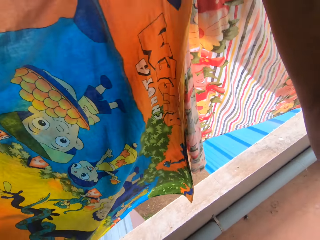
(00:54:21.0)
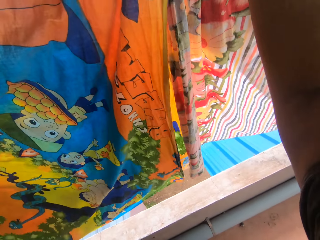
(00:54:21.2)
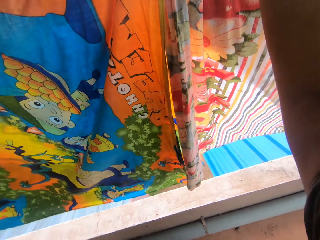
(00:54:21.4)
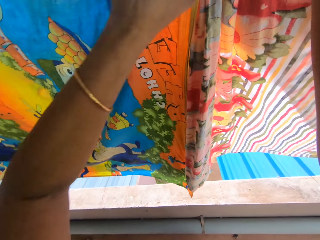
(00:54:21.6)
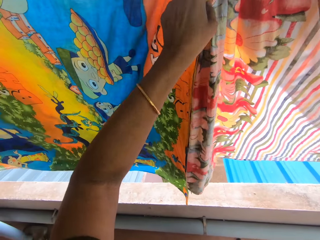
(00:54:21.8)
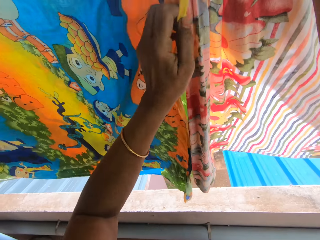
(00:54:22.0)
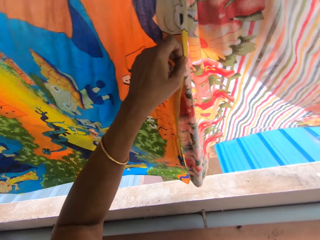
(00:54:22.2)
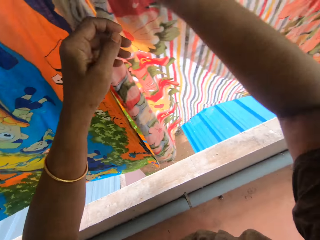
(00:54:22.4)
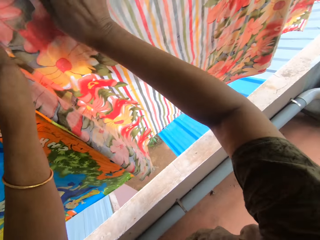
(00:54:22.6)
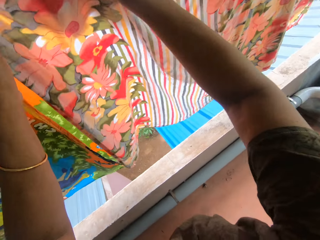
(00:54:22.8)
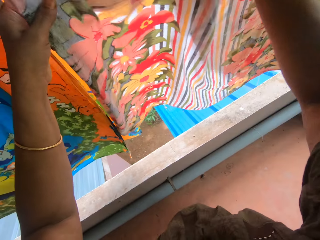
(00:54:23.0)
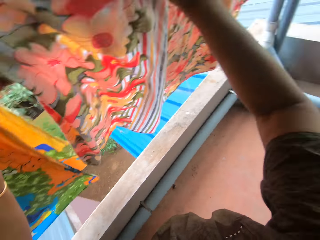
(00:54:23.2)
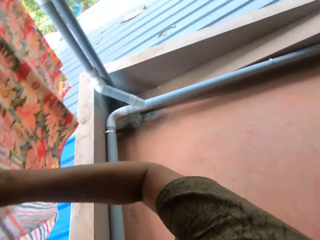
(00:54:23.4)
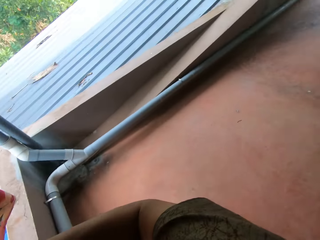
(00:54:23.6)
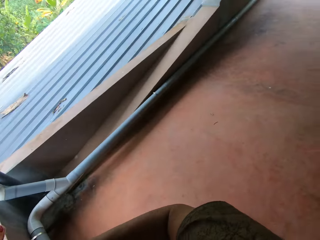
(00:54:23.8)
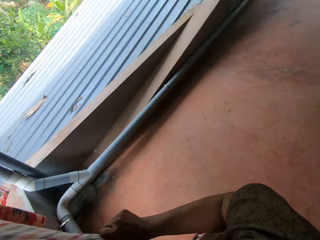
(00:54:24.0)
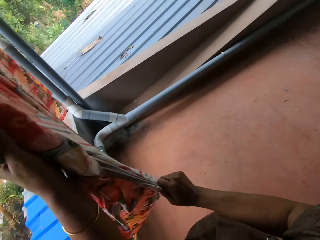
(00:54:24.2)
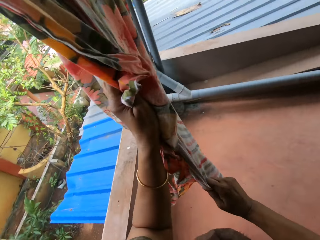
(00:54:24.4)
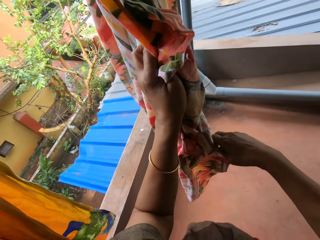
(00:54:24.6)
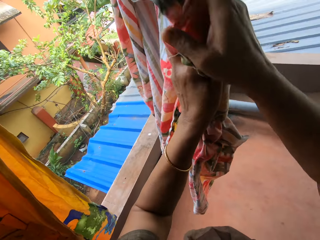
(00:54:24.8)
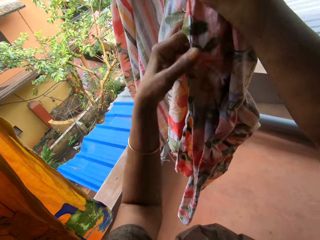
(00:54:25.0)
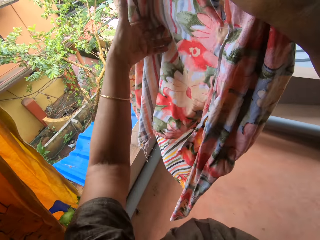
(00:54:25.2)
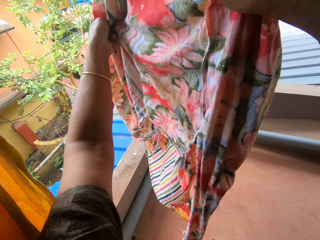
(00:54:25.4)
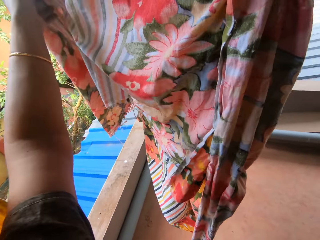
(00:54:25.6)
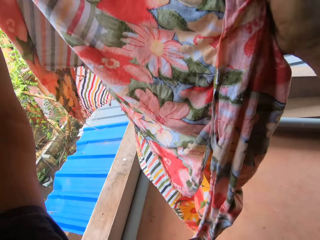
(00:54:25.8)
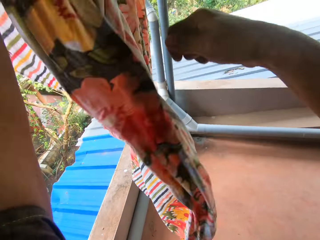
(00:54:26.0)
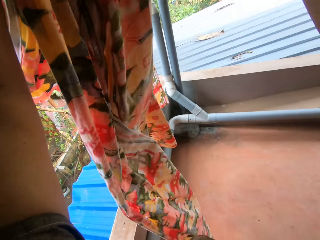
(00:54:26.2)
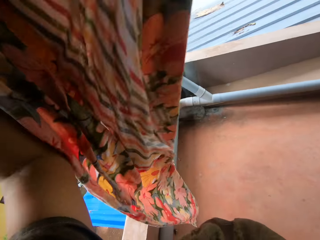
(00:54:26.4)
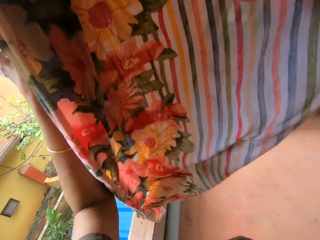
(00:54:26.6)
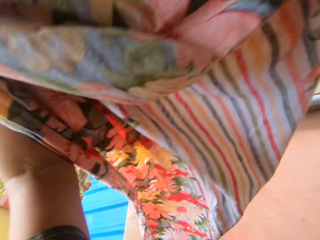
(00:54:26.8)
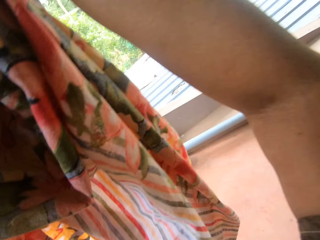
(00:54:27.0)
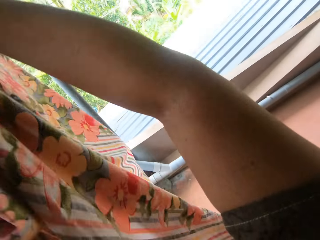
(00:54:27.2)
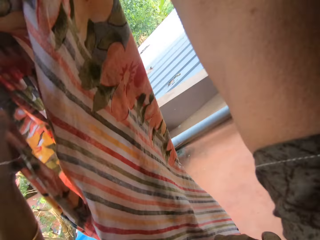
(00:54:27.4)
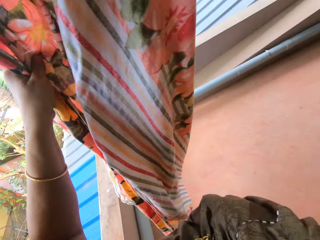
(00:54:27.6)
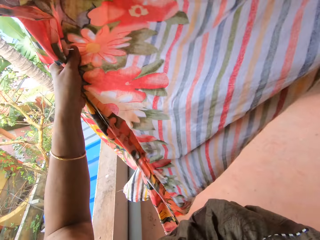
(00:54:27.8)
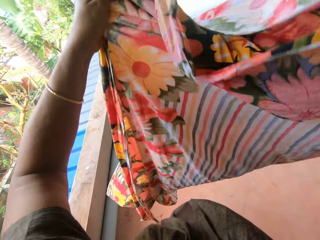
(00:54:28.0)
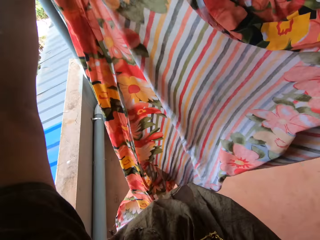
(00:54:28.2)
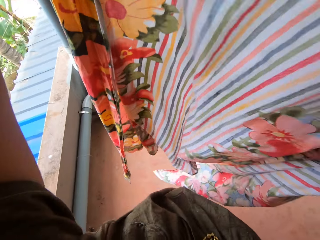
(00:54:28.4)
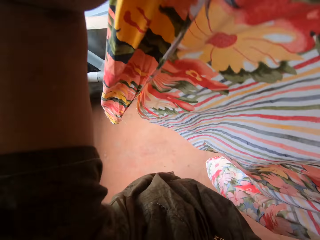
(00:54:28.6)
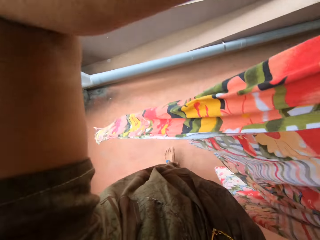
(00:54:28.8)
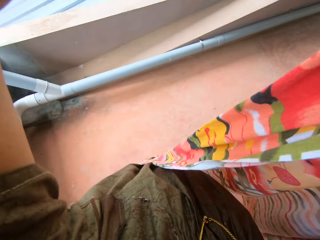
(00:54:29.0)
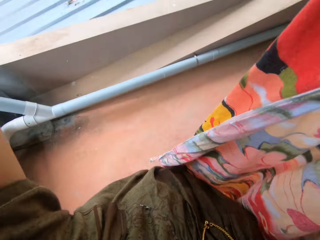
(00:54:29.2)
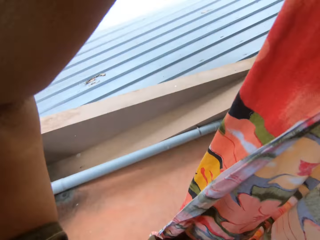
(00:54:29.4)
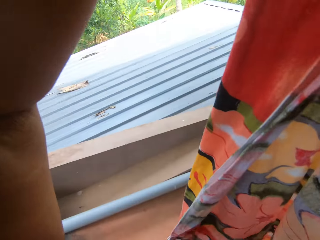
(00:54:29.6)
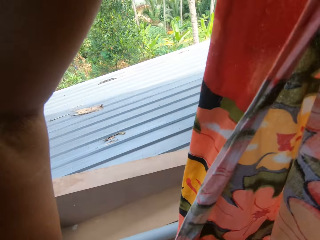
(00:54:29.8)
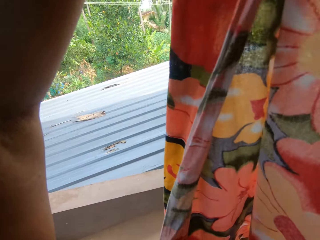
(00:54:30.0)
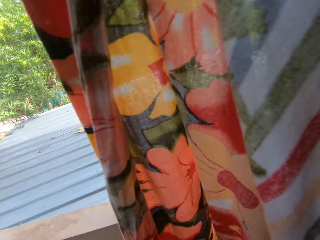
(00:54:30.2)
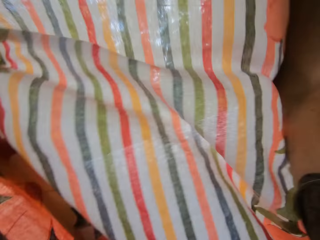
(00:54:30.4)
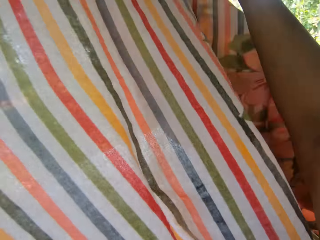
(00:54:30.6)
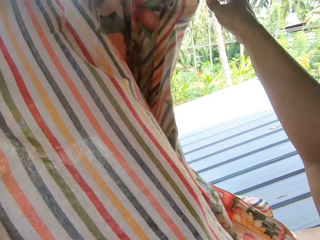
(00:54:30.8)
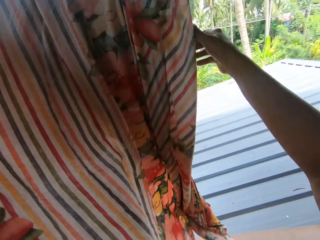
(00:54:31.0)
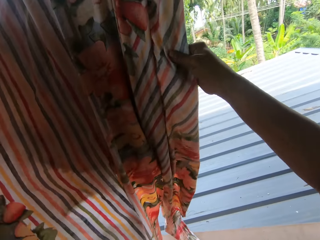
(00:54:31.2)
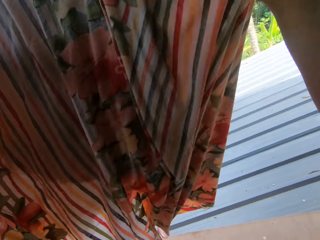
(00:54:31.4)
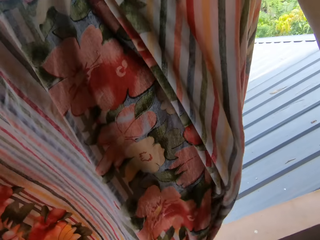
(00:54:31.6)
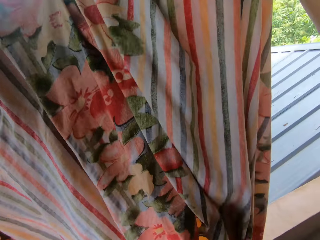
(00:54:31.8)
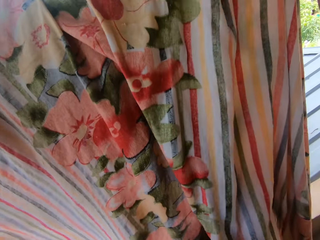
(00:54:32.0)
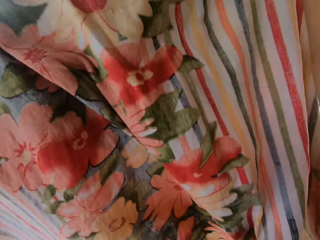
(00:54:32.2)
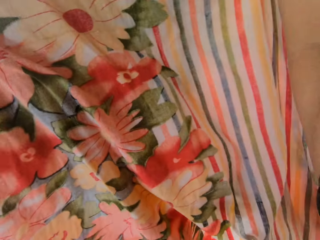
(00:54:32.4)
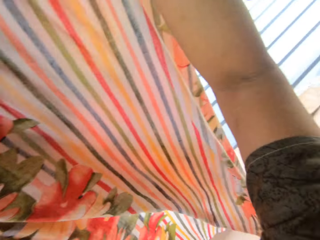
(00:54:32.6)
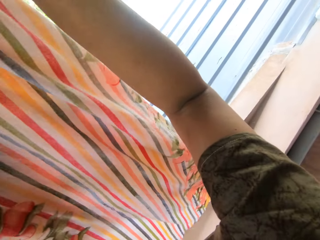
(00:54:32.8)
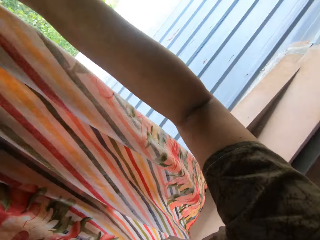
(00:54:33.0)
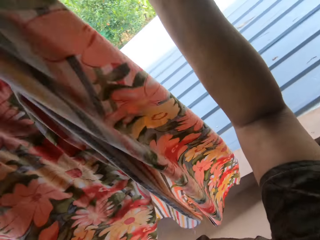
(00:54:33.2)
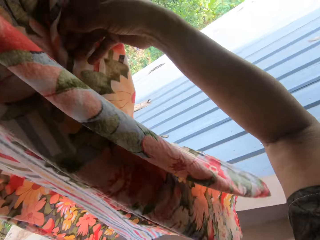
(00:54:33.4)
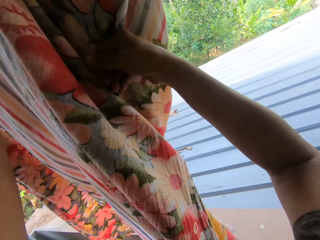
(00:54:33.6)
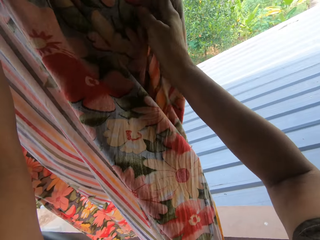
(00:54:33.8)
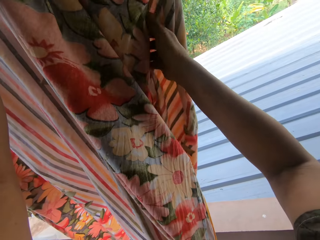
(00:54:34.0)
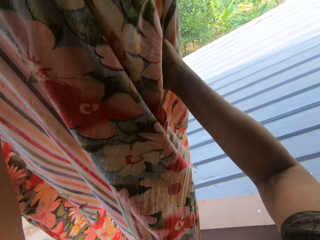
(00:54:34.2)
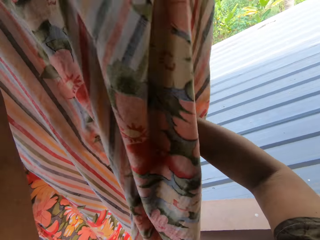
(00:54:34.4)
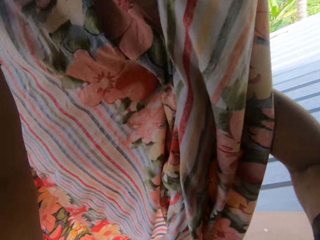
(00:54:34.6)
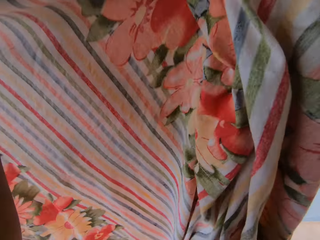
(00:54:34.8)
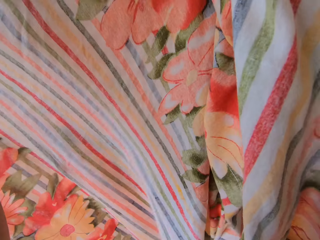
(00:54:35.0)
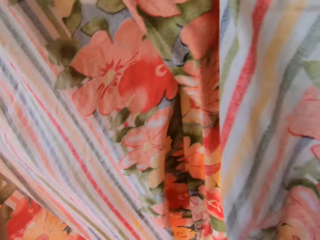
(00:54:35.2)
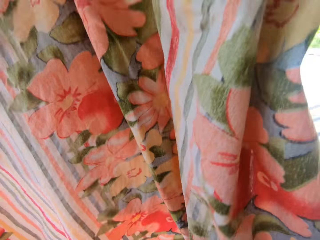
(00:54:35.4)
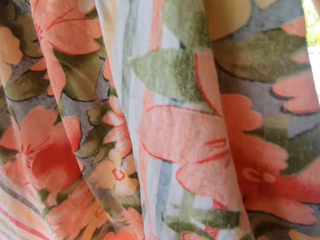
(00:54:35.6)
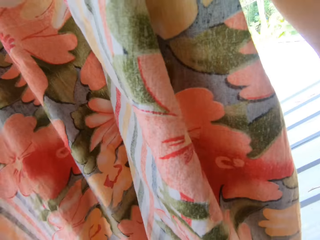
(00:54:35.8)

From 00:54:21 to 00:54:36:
The camera wearer removes a bedsheet from the washing line with both hands. They spread the bedsheet on another part of the washing line with both hands.

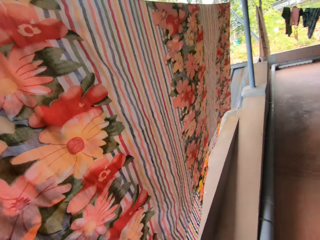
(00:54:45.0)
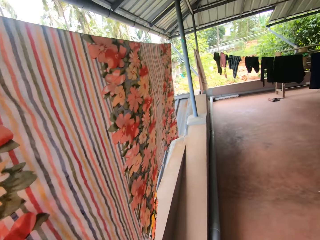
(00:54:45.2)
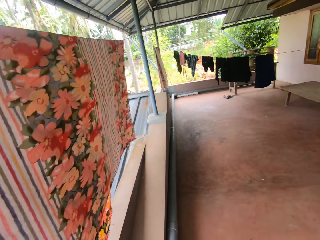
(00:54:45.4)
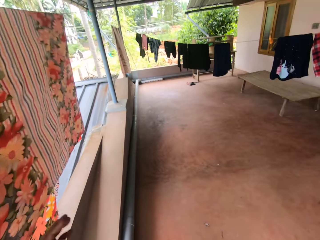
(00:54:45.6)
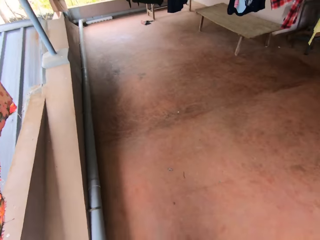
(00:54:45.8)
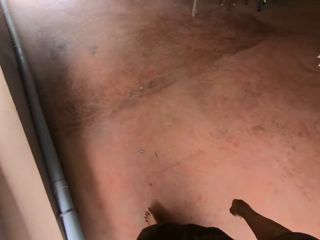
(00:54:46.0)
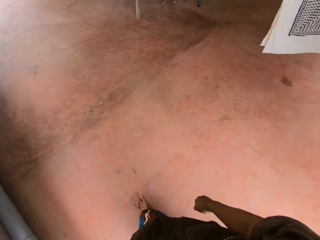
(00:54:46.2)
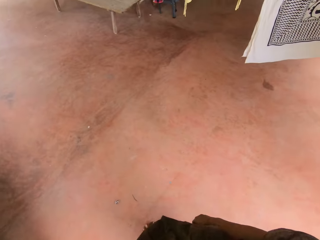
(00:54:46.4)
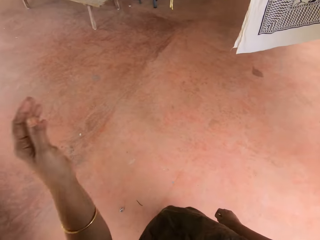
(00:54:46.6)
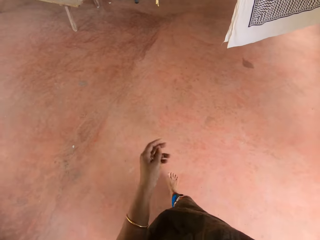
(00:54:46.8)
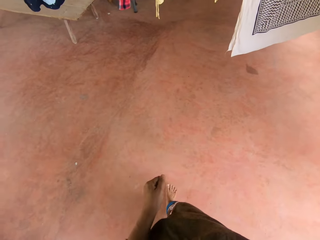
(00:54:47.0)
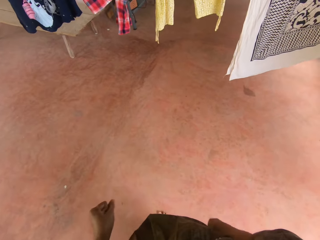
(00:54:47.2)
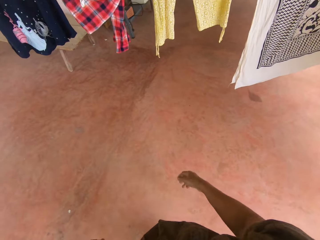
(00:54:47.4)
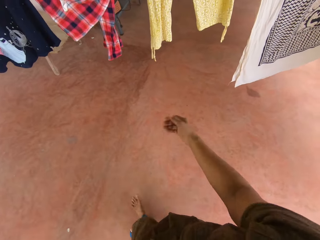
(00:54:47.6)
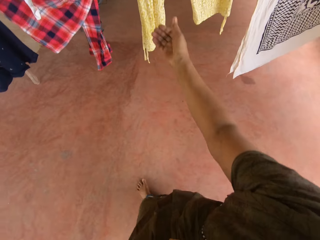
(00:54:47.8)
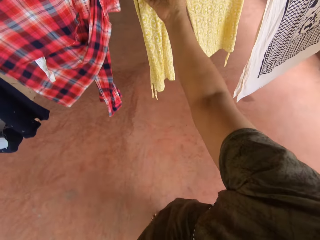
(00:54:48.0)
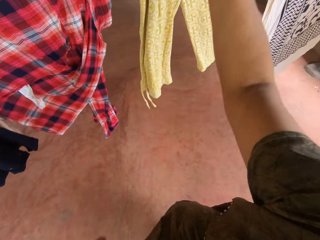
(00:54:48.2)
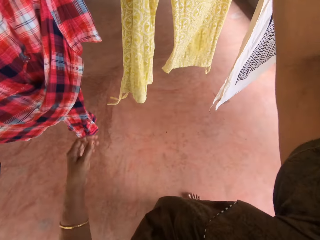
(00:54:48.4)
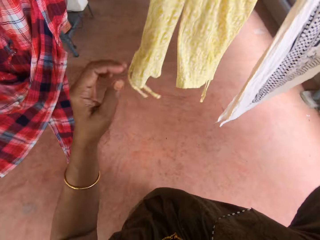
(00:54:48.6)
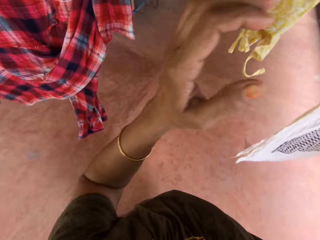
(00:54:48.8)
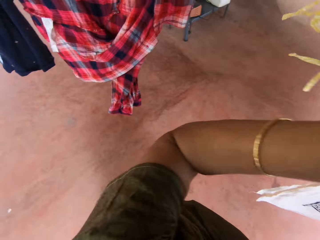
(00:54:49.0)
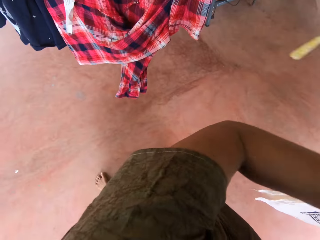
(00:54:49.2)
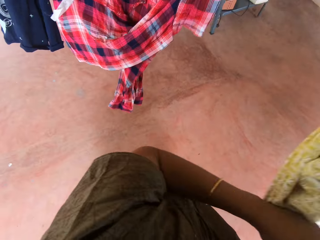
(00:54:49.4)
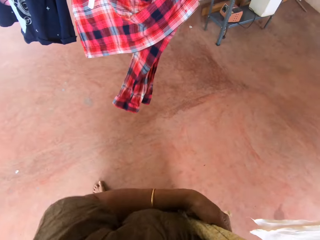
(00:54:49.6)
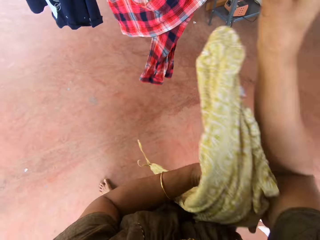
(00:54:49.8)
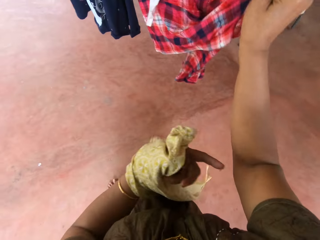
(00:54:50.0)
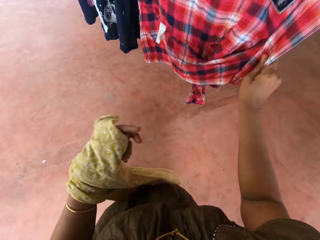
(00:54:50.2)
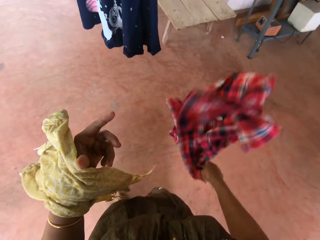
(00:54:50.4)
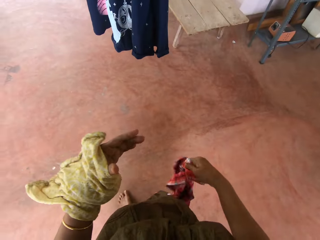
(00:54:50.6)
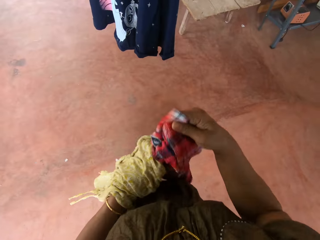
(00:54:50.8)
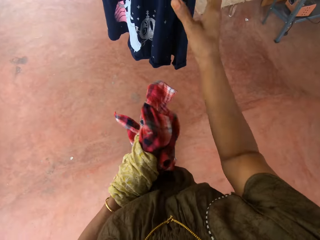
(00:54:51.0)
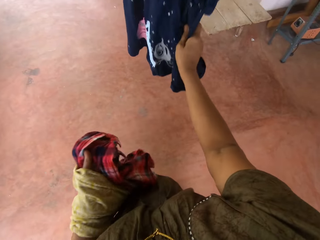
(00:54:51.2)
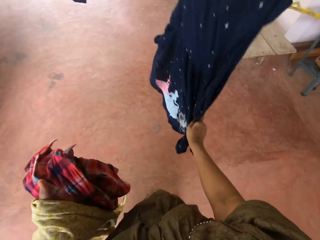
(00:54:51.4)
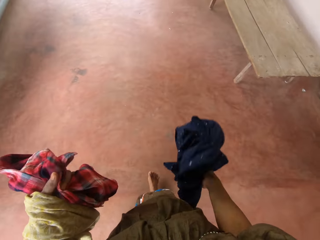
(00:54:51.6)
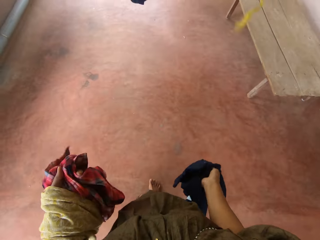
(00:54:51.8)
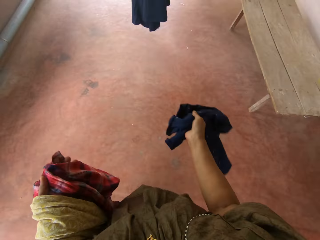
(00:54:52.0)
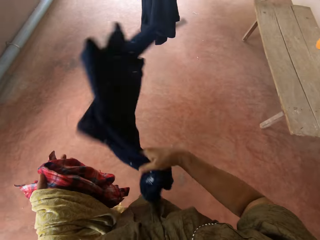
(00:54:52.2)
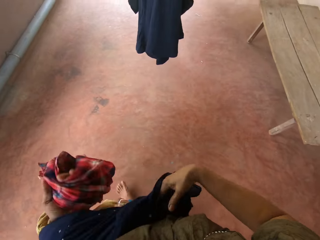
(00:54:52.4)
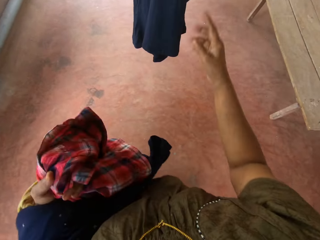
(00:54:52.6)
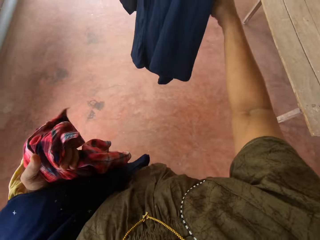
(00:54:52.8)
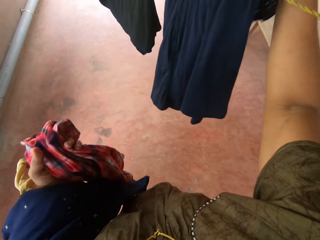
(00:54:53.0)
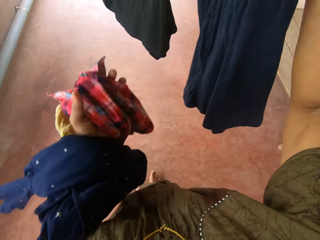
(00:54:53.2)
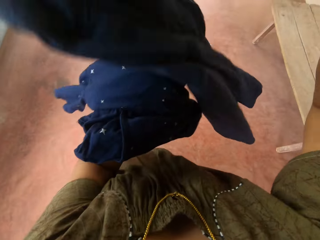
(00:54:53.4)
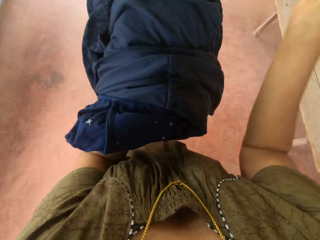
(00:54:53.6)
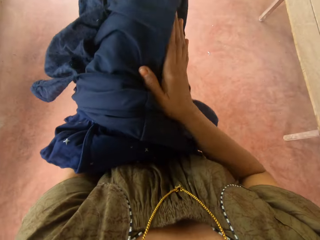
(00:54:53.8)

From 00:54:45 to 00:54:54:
The camera wearer walks towards another washing line. She removes a dress from the washing line with her right hand. She transfers the dress to her left hand. She removes a shirt from the washing line with her right hand. She transfers the shirt to her left hand. She removes another dress from the washing line with her right hand. She transfers the dress to her left hand. She removes another dress from the washing line with her right hand.
